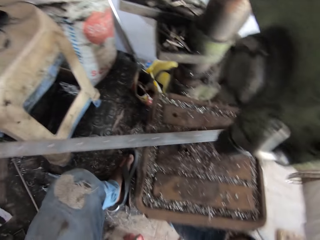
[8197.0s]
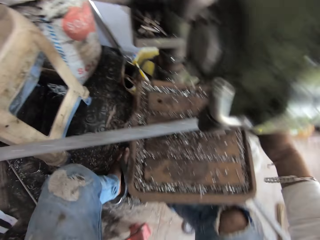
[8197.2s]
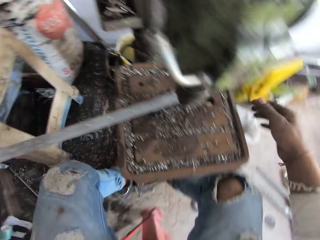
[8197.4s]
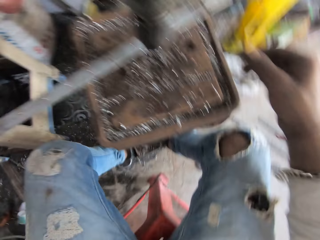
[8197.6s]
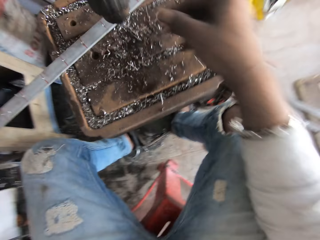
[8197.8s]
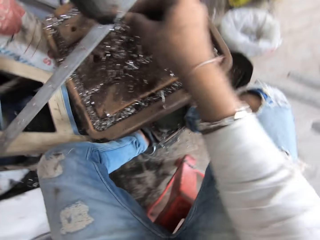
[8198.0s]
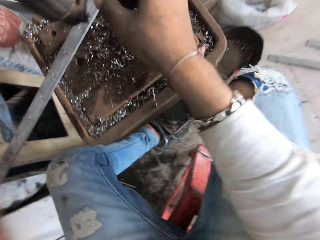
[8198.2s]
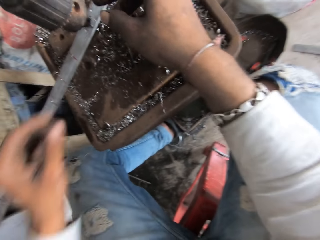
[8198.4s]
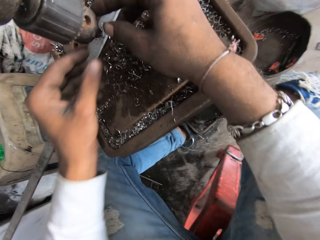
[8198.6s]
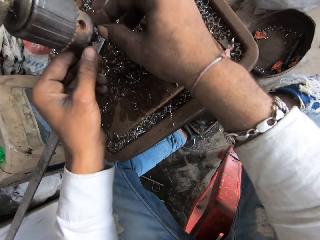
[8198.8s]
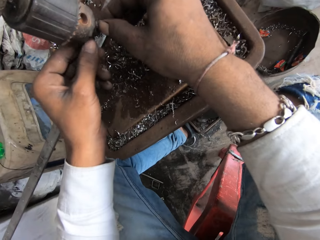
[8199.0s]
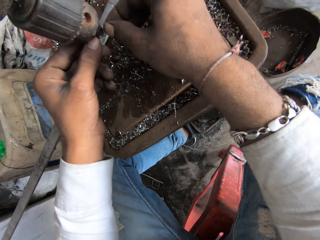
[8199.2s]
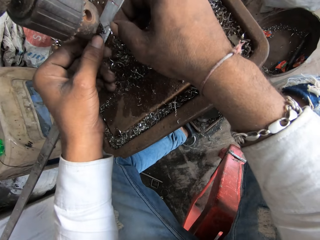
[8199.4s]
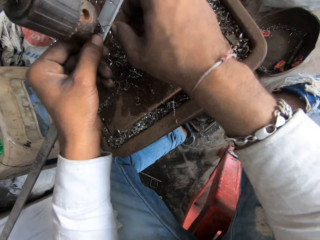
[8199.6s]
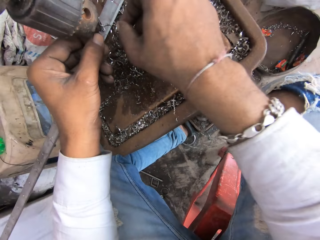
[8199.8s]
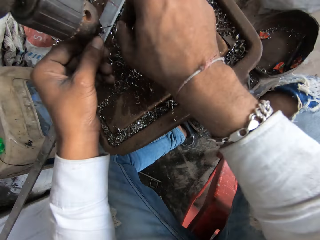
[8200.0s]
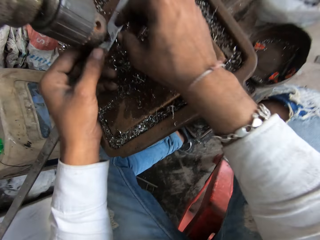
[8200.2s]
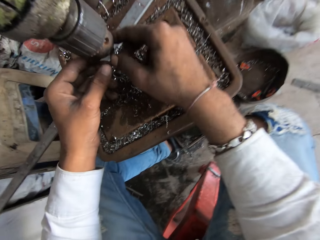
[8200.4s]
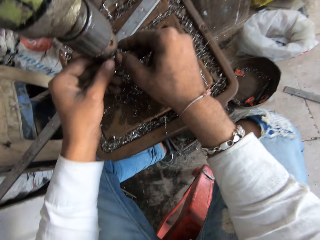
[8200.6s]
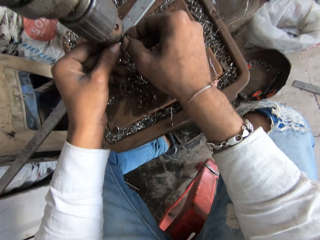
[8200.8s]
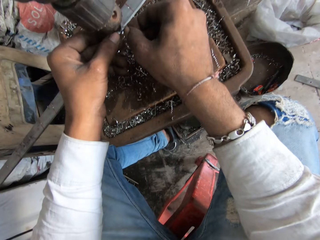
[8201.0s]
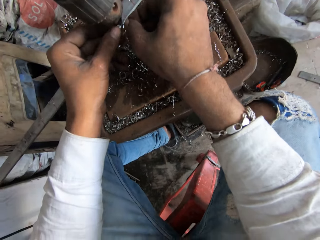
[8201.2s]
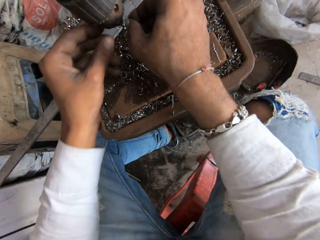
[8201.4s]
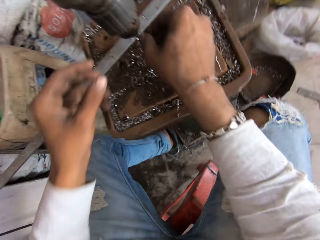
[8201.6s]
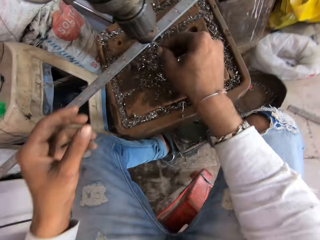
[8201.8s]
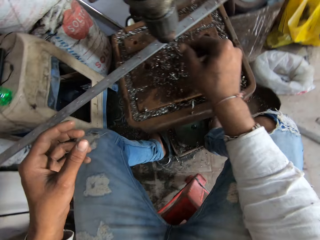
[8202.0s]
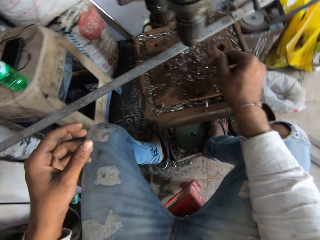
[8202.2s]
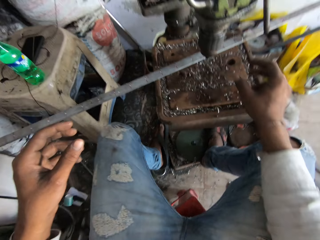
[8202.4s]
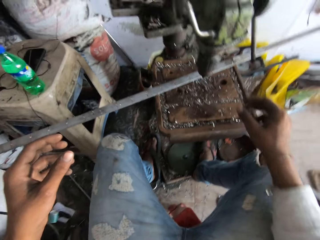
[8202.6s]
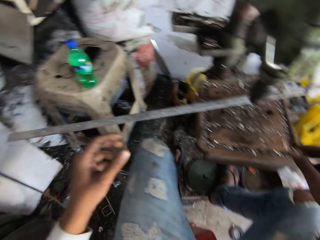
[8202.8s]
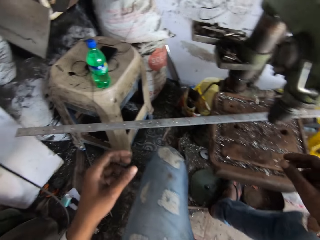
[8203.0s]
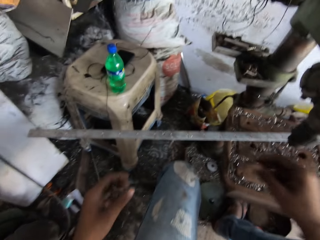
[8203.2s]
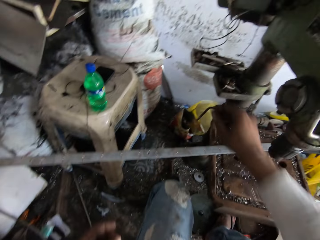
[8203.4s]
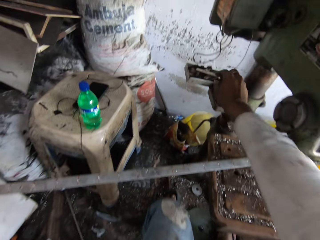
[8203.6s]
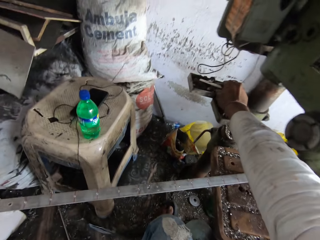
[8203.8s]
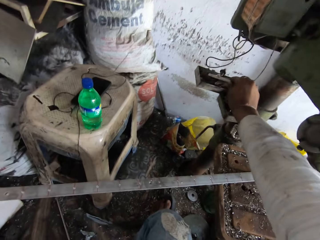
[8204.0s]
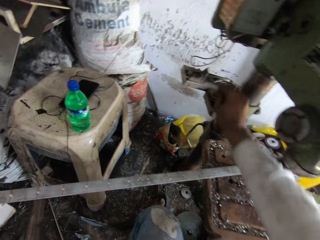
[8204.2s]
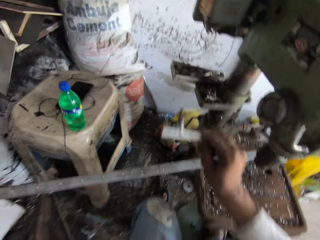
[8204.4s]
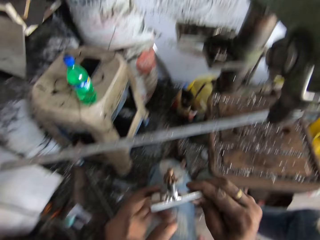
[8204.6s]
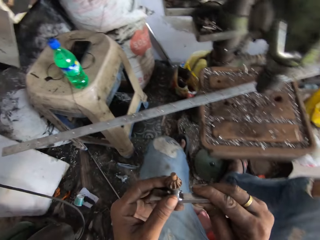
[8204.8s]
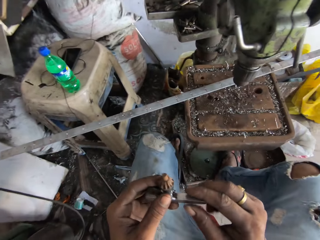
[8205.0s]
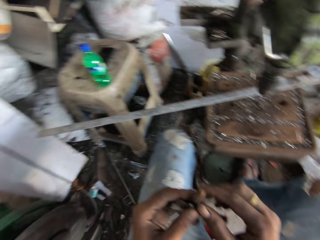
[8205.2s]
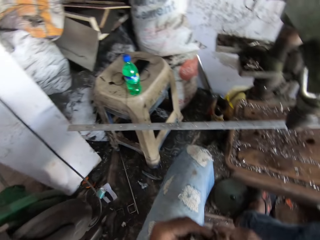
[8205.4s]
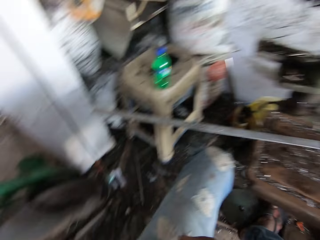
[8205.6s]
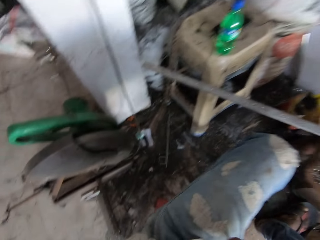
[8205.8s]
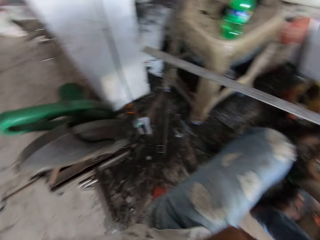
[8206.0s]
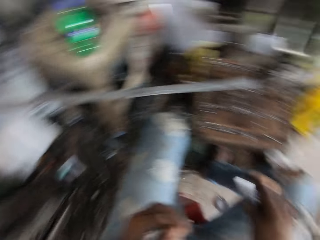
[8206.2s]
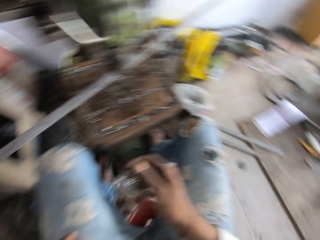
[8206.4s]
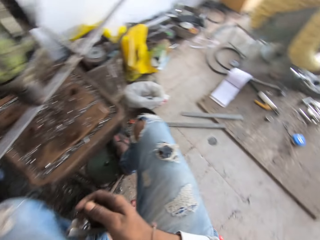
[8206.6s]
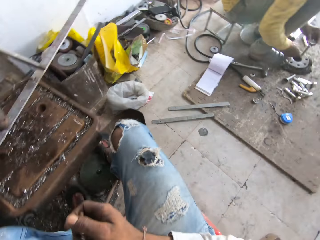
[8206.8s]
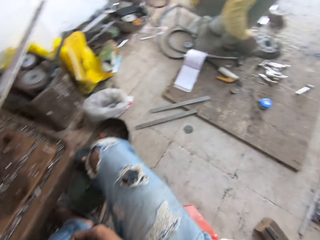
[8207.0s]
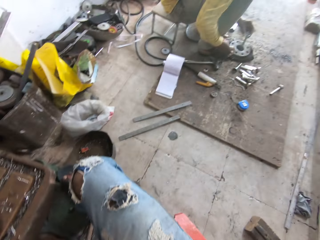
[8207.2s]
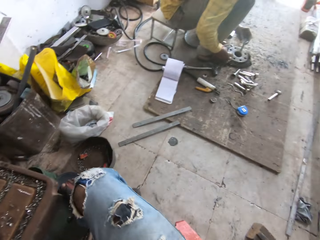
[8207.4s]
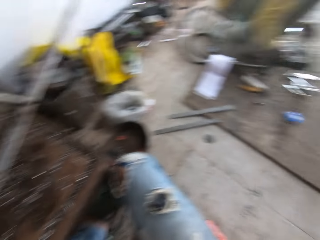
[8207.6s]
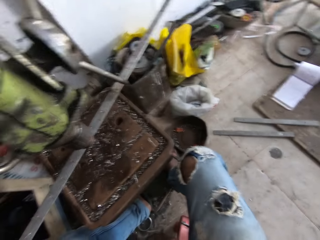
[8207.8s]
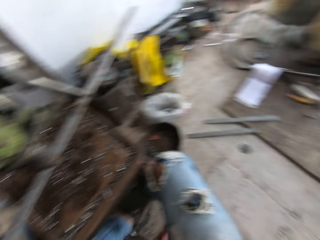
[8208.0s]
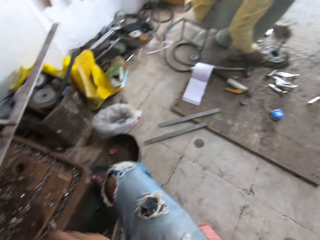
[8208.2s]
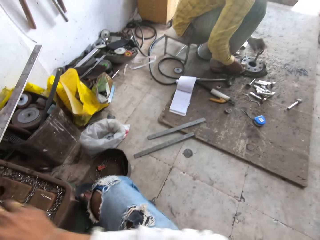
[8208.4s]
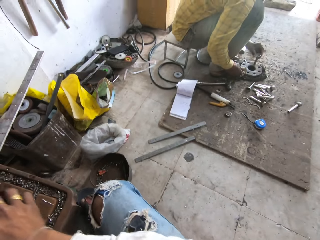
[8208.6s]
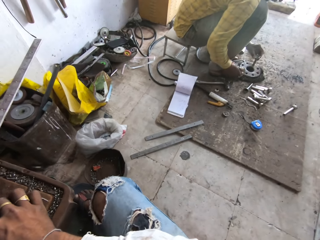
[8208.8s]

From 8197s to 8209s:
The camera wearer removes residue on the drill press with both hands. They move the steel on the grinder. They pick up the metal. They look around.

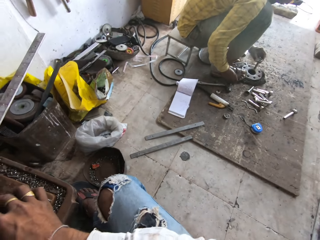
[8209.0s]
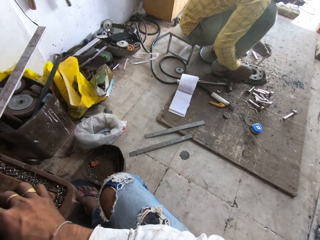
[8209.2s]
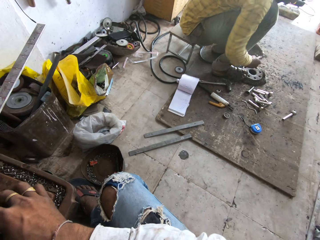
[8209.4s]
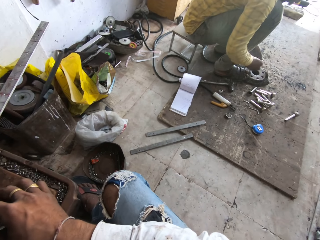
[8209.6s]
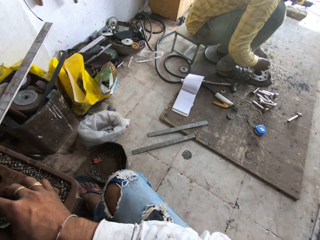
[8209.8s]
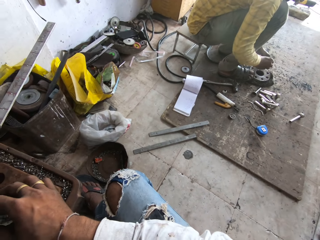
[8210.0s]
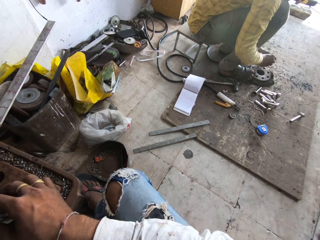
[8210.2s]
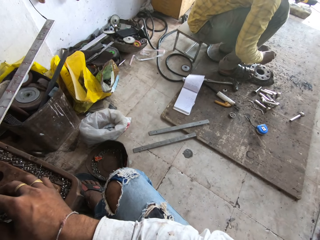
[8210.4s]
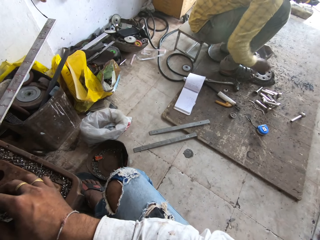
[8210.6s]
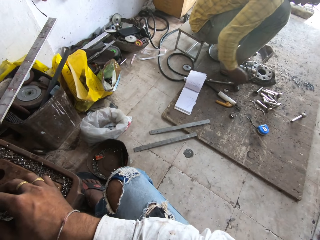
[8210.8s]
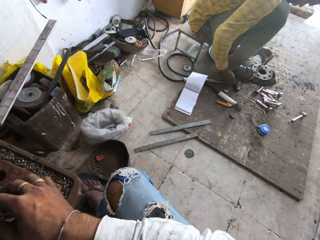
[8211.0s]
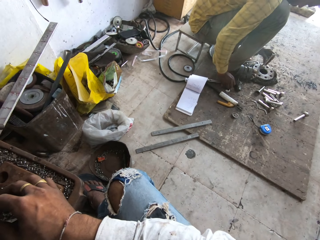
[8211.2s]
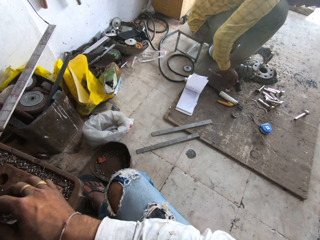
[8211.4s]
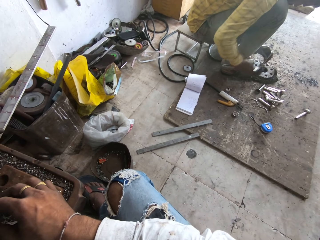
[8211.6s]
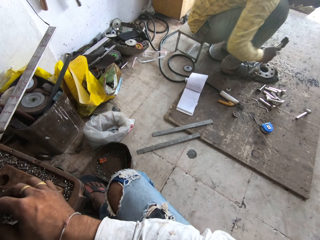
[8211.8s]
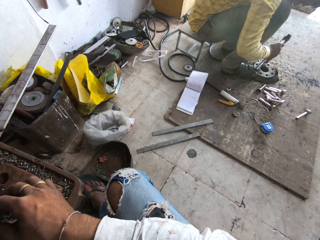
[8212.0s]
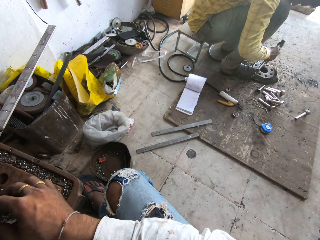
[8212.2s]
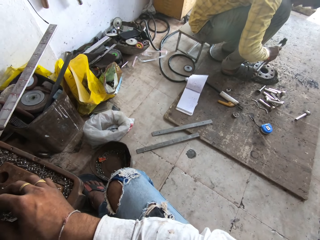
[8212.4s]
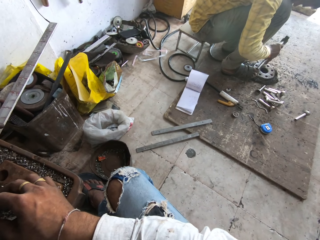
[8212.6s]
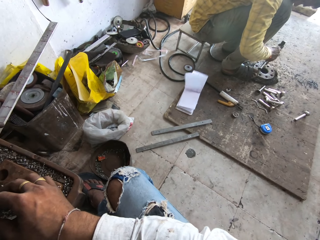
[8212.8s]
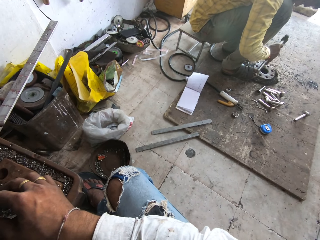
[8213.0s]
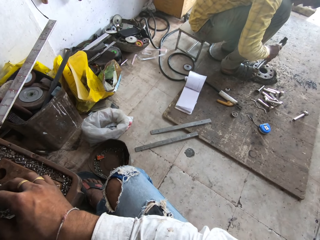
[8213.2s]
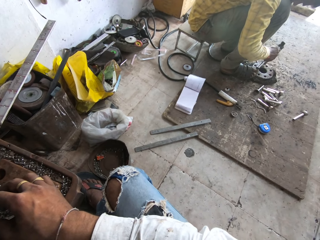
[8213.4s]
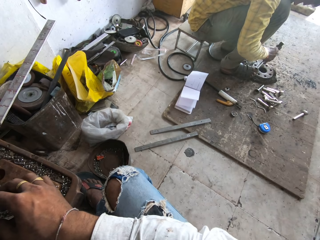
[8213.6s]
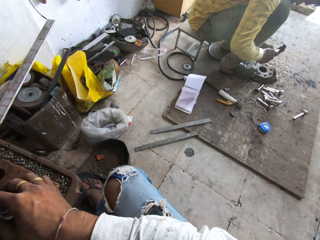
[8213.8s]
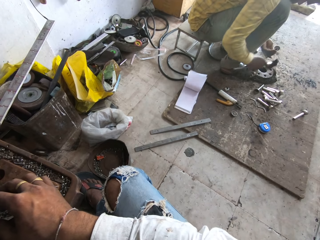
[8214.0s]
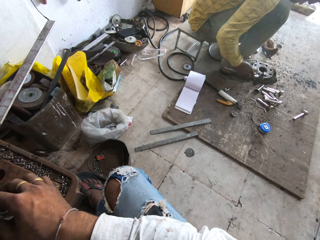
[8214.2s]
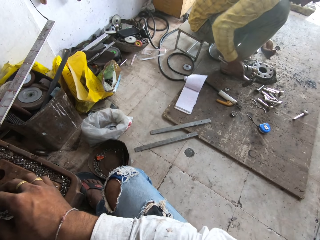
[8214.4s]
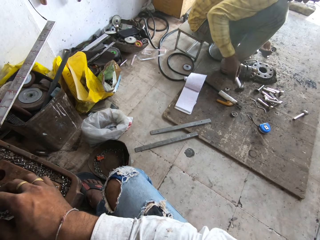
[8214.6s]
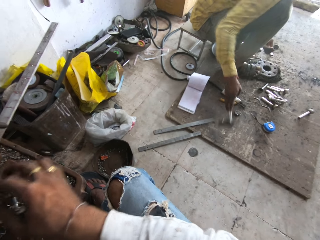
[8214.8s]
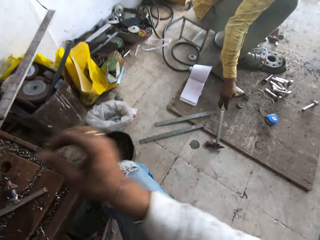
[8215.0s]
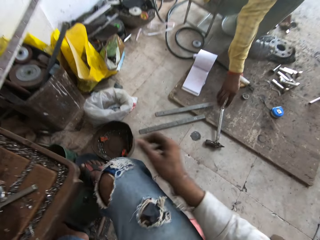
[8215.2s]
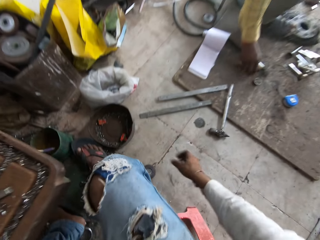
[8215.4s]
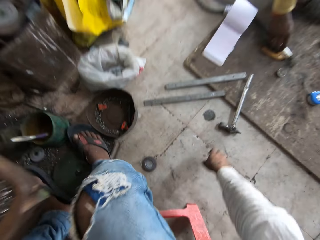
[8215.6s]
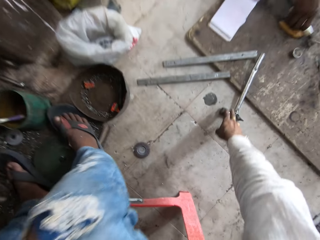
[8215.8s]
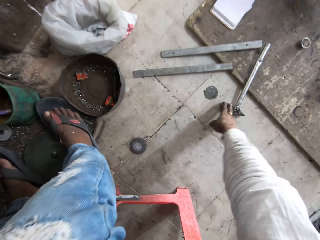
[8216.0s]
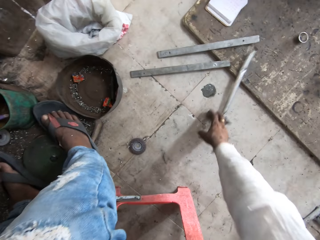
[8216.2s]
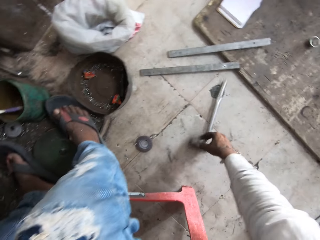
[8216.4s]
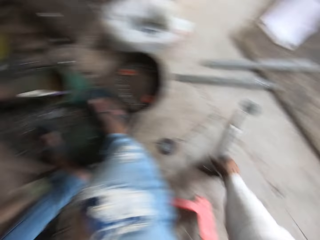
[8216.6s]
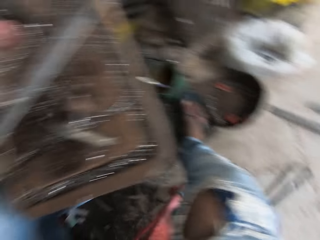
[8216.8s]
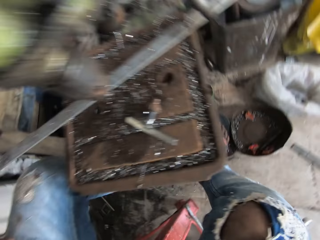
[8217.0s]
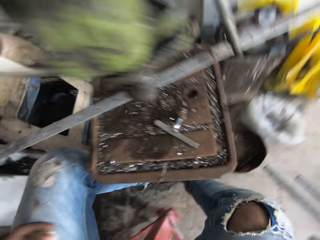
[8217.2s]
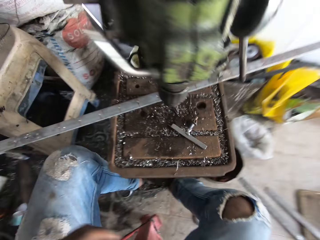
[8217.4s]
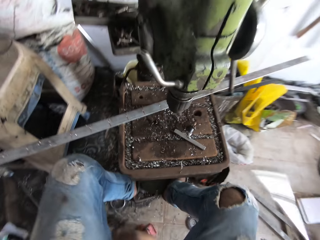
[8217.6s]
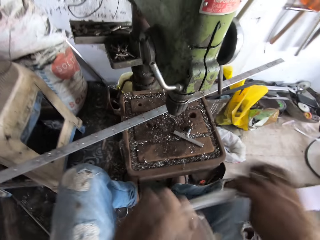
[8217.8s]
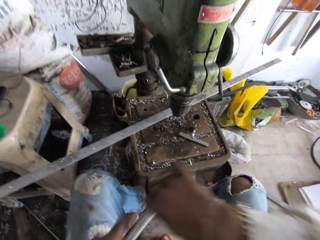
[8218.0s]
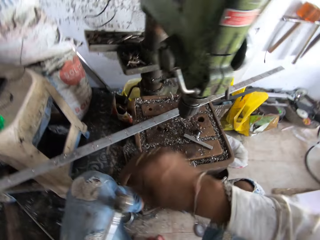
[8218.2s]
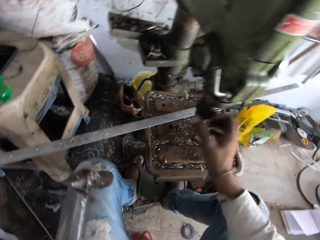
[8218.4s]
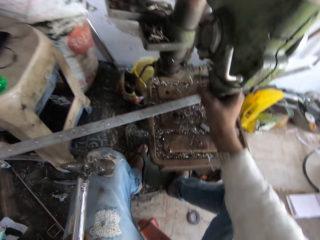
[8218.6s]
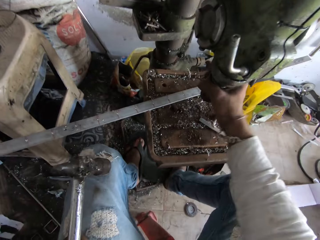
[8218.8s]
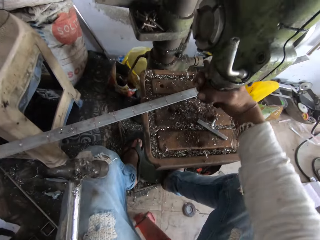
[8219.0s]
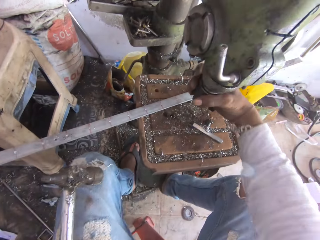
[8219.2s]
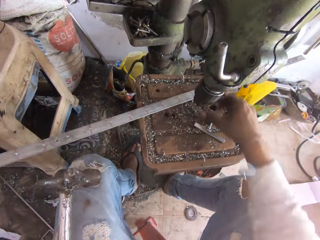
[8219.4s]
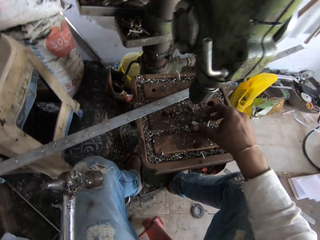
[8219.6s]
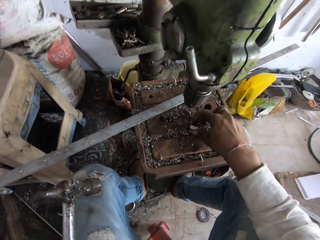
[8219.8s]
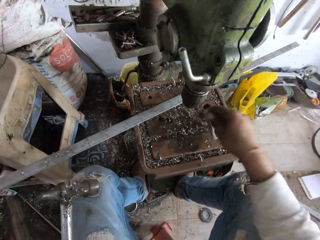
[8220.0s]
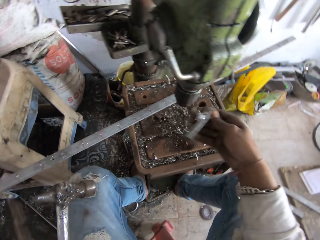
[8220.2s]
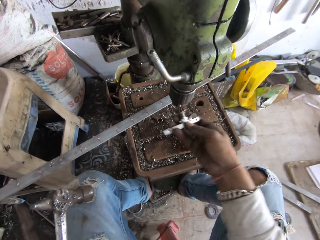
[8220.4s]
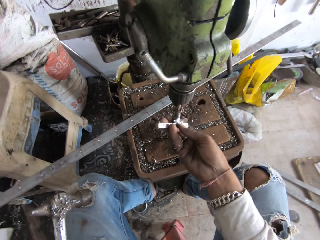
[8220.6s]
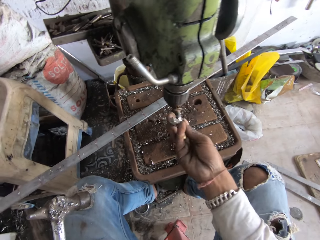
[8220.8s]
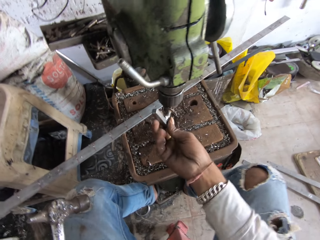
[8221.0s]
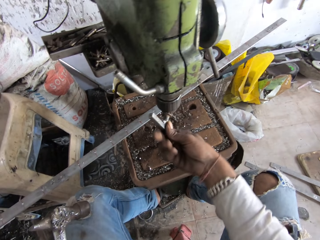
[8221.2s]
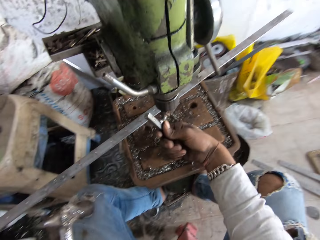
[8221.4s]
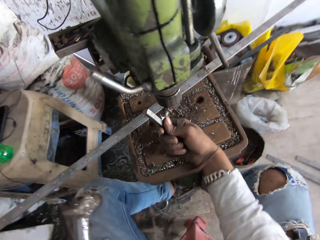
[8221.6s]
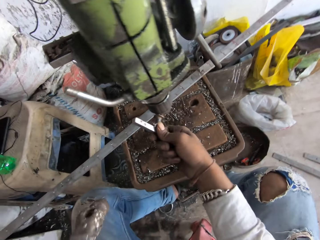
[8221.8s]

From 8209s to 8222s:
A man moves his hands. He picks up a hammer. The camera wearer hits the metal. They throw the metal. They pick up the metal. They adjust the drill press machine. They pick up the iron. They fix the metal to the drill press machine.
